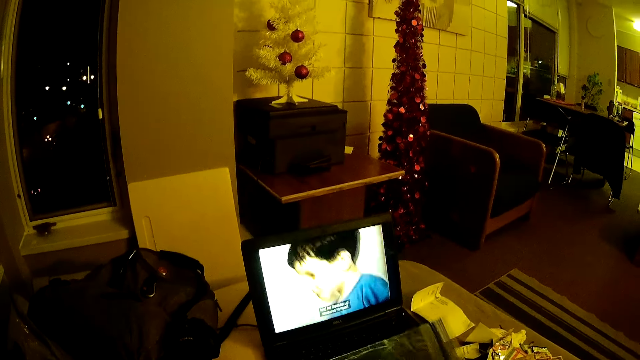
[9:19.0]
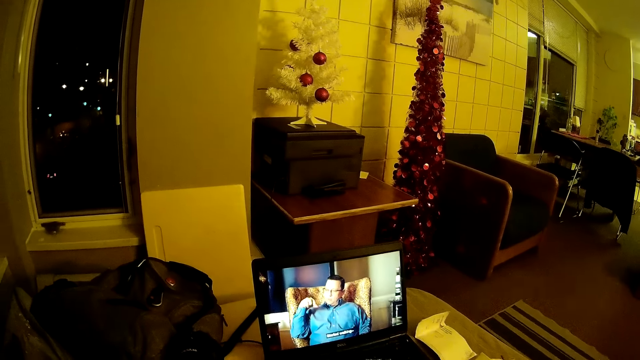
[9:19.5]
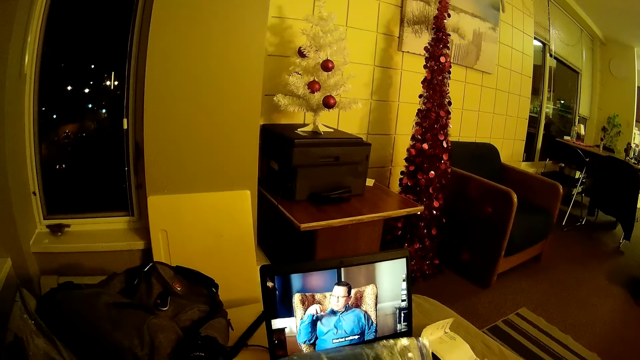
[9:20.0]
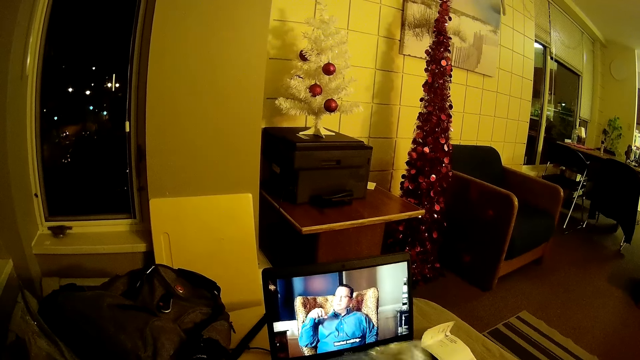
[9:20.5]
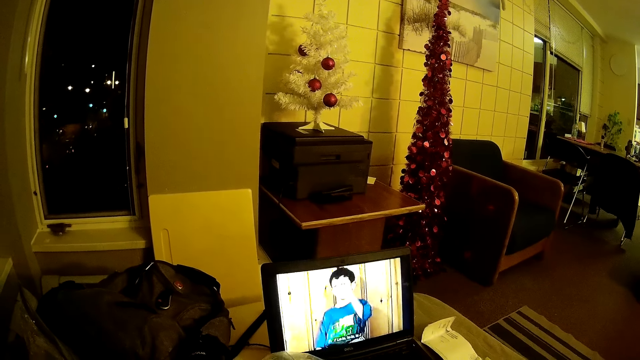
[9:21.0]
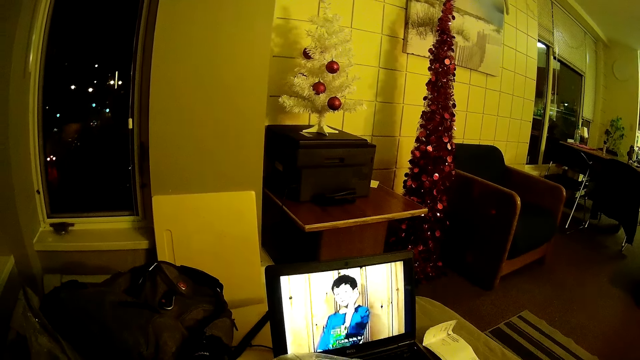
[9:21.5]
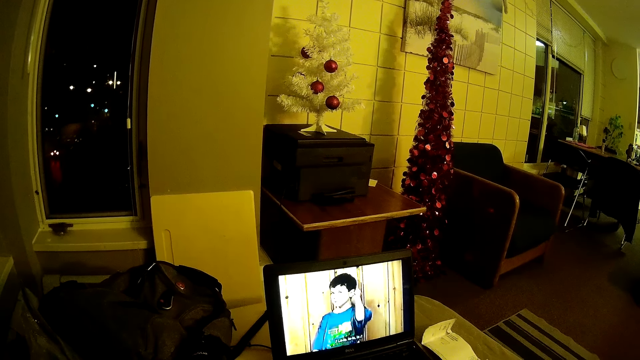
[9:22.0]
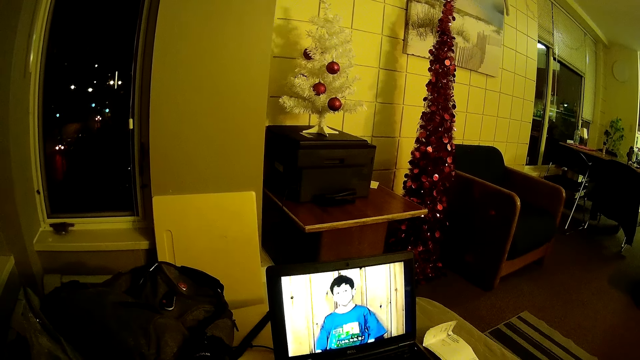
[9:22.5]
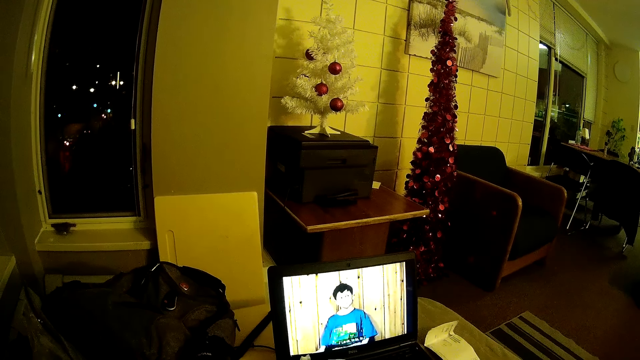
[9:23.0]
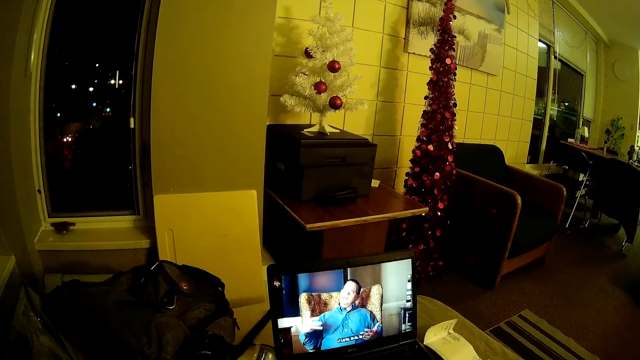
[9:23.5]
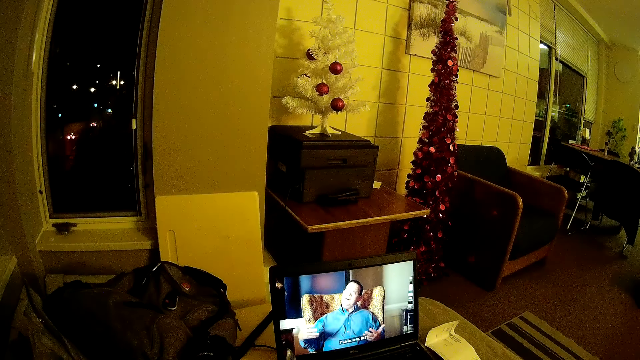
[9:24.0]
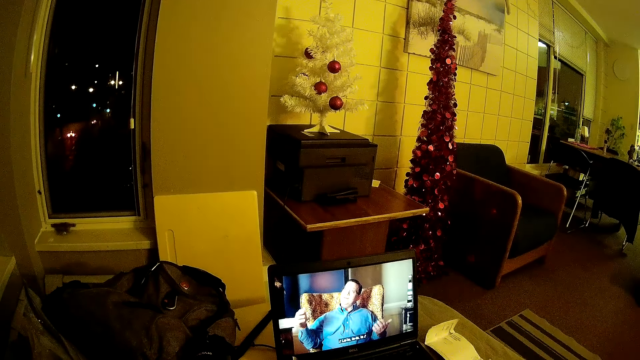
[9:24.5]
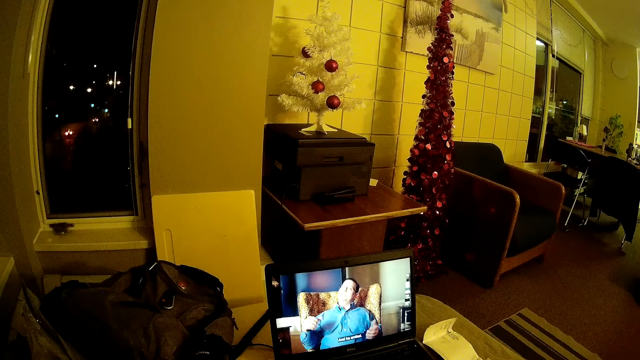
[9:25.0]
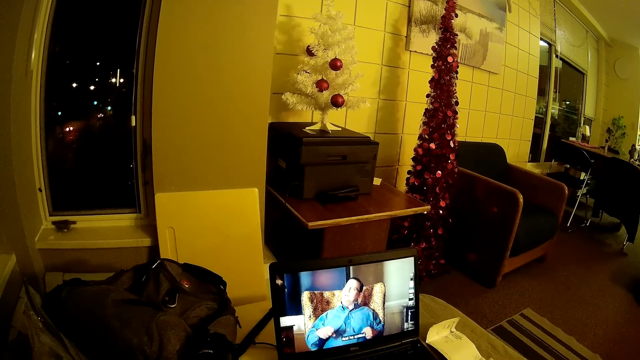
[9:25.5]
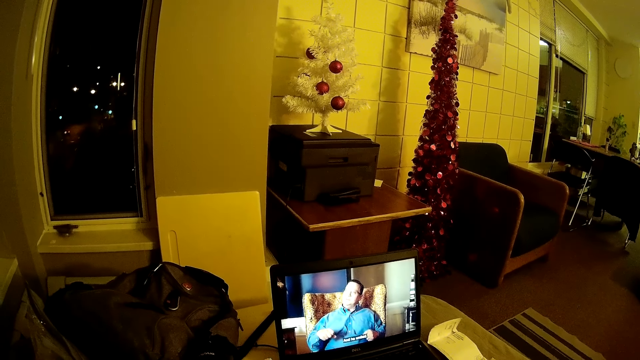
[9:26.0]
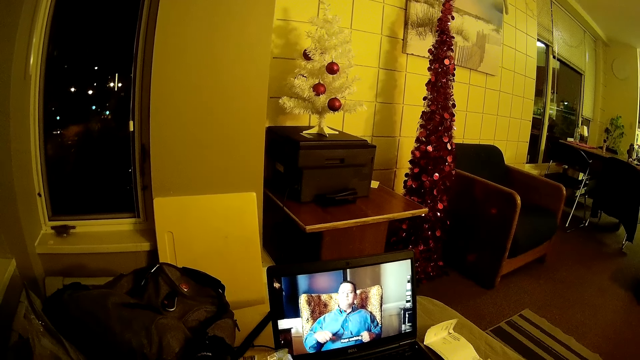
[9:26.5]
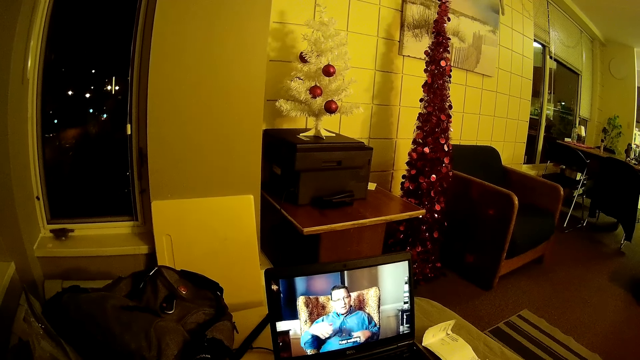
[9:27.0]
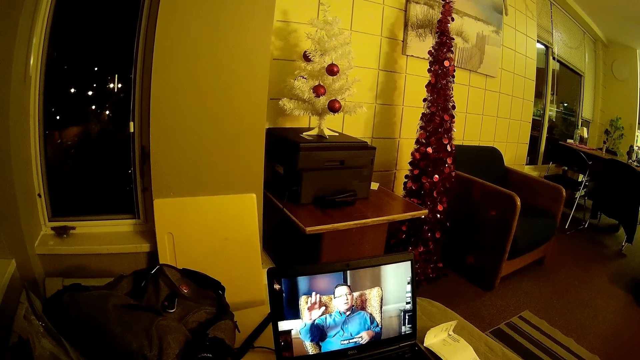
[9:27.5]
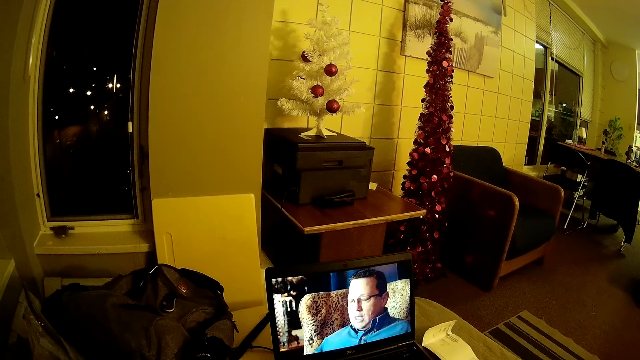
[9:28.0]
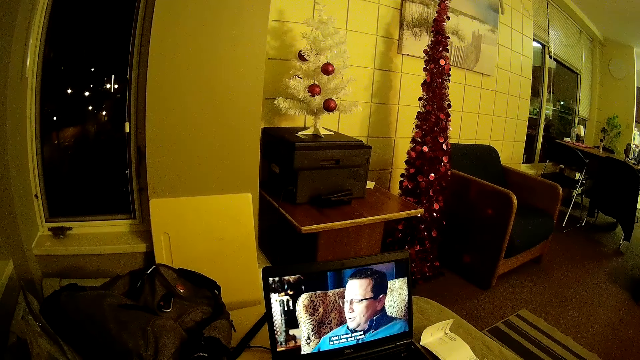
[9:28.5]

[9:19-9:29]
The camera wearer watches the video on the laptop.

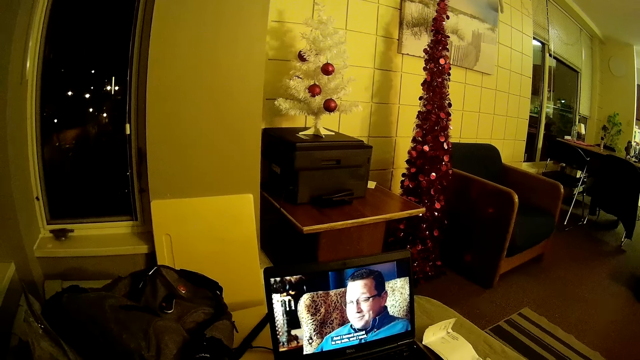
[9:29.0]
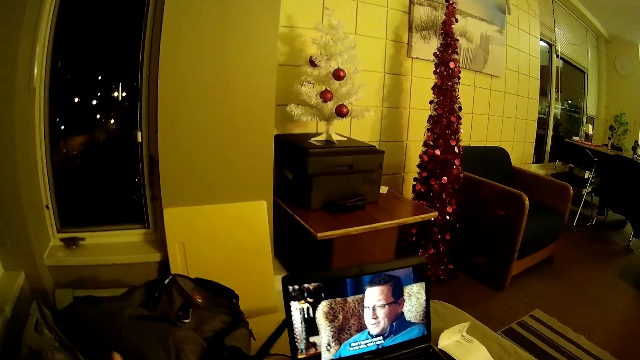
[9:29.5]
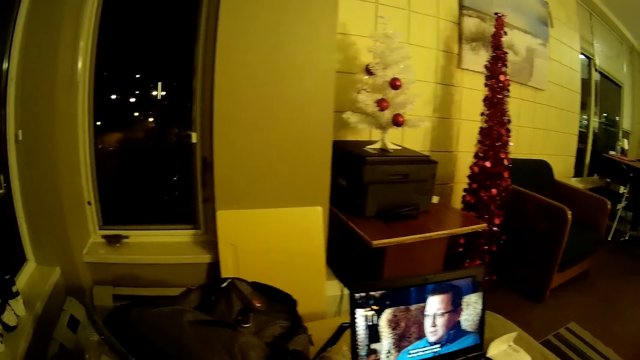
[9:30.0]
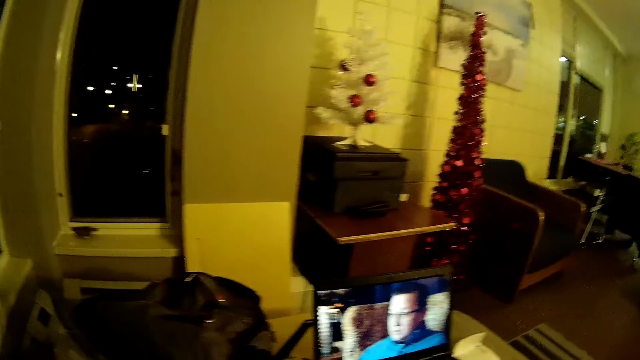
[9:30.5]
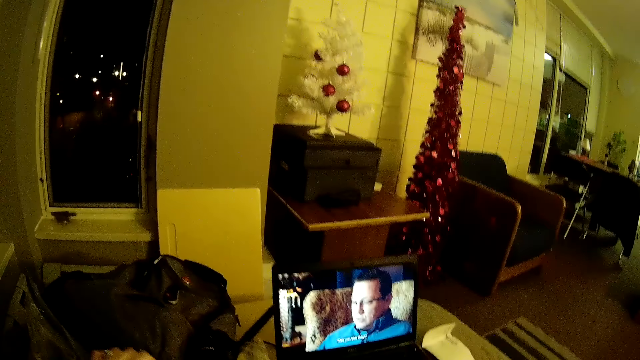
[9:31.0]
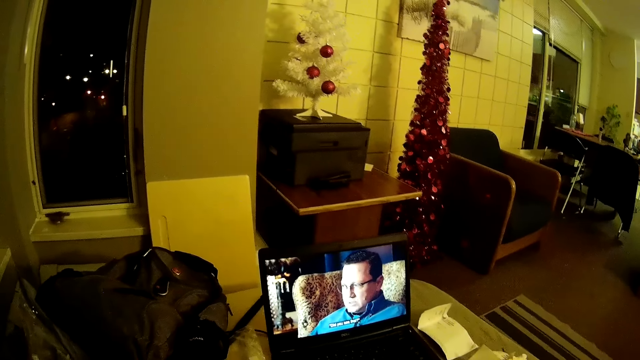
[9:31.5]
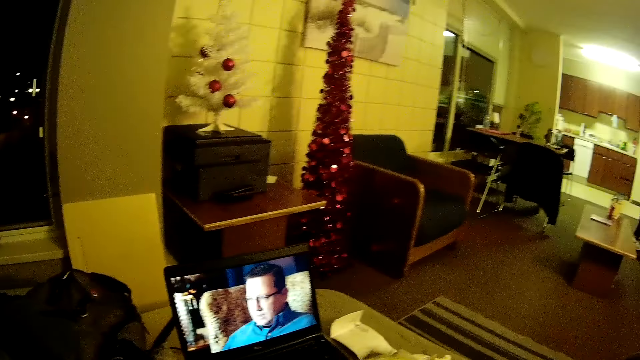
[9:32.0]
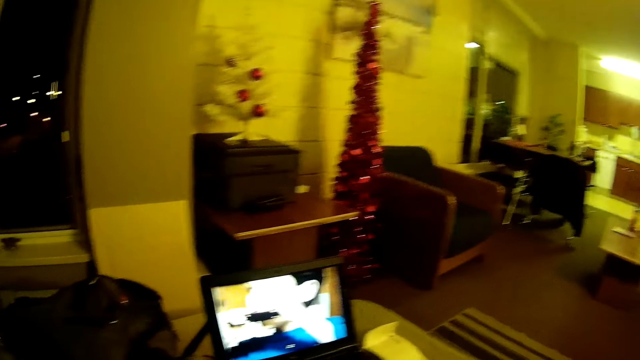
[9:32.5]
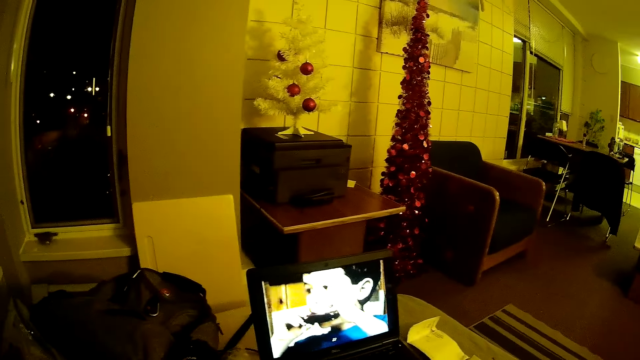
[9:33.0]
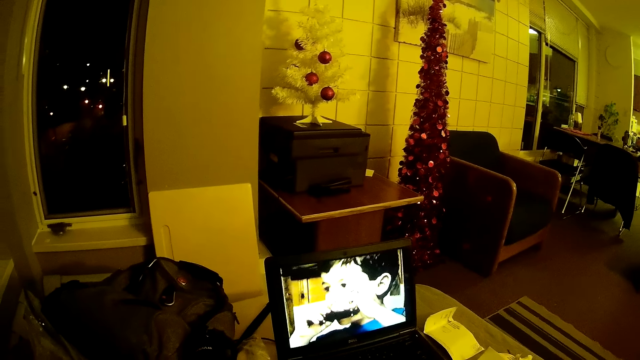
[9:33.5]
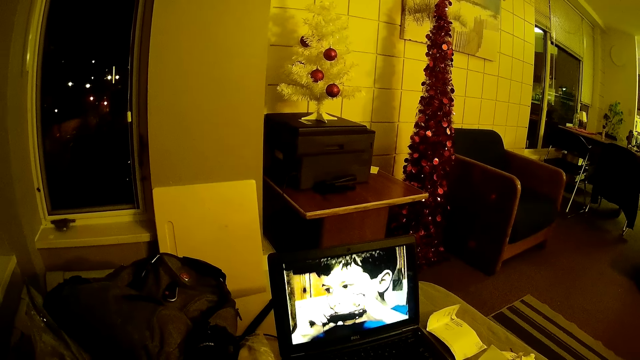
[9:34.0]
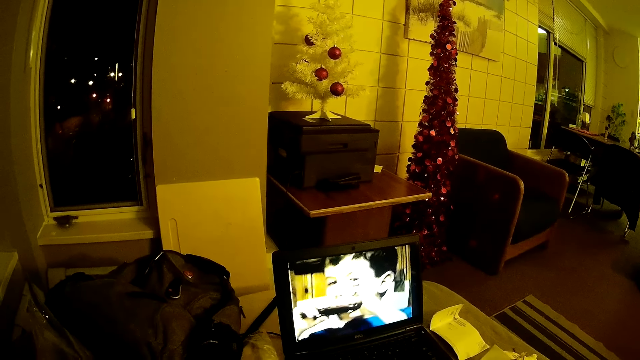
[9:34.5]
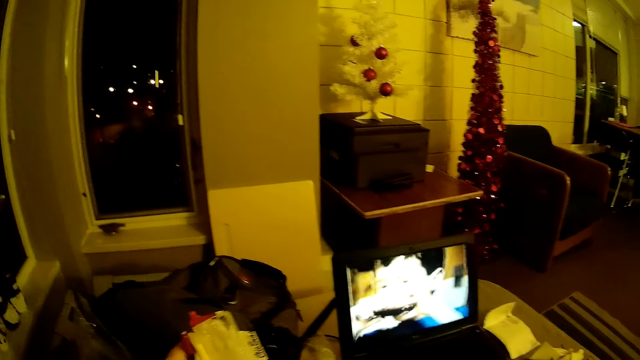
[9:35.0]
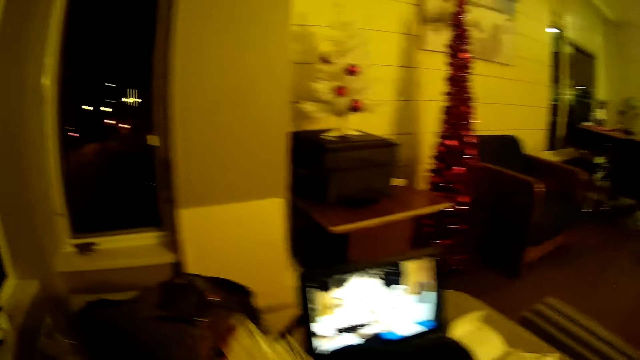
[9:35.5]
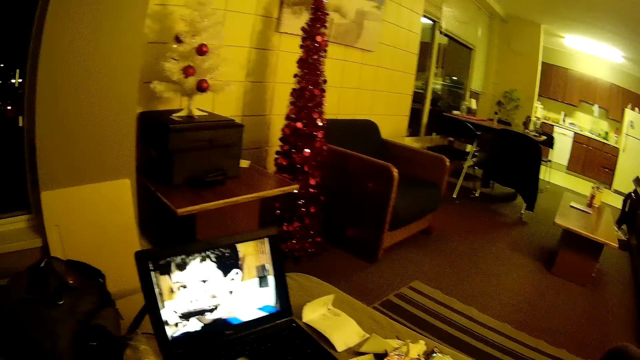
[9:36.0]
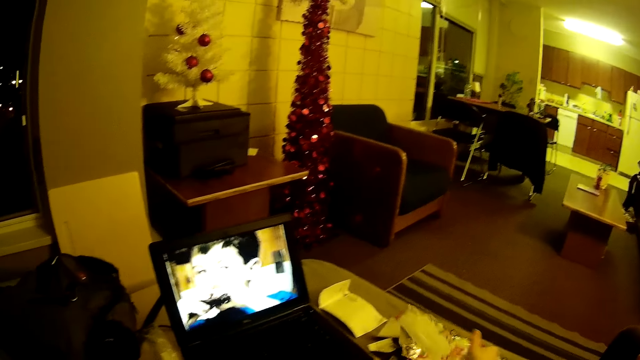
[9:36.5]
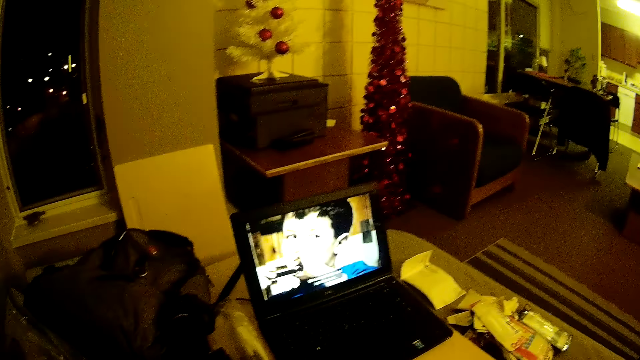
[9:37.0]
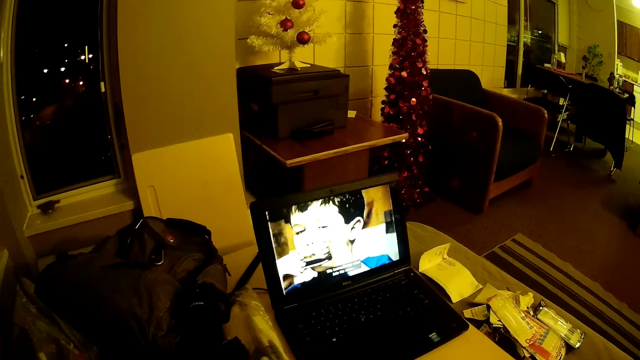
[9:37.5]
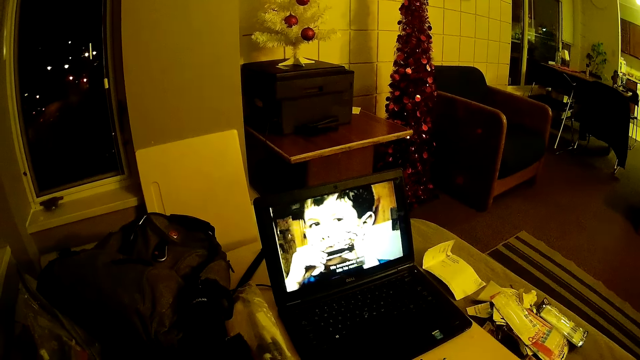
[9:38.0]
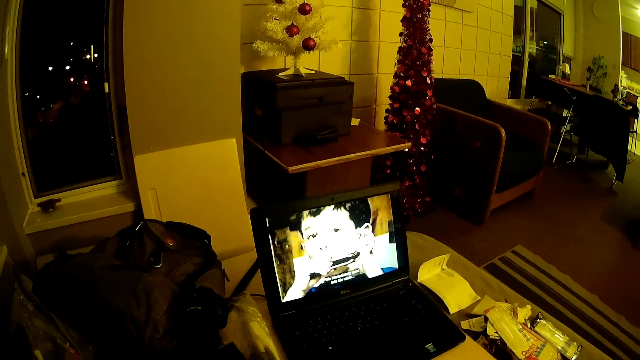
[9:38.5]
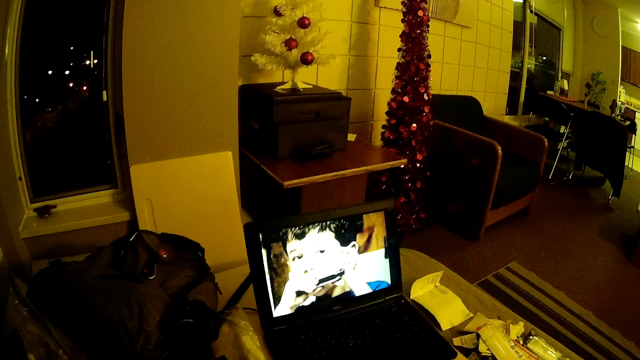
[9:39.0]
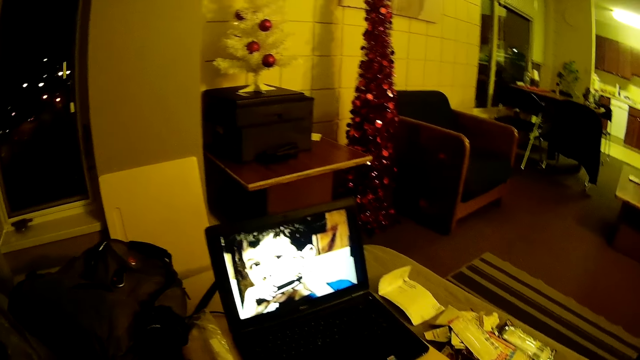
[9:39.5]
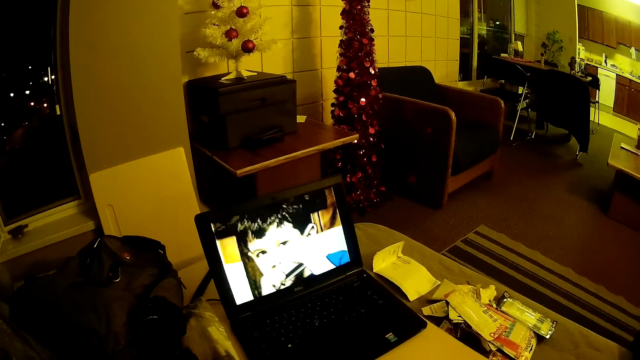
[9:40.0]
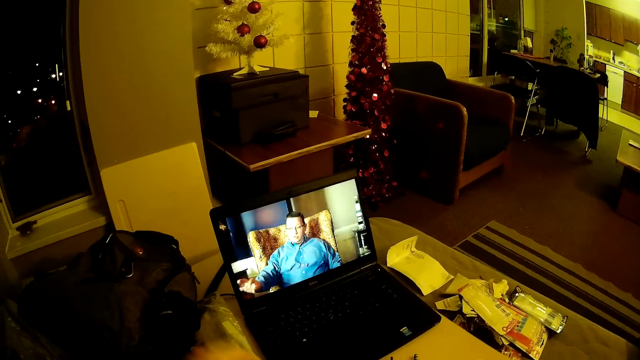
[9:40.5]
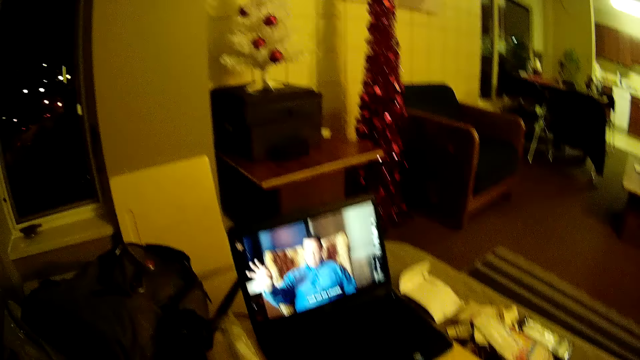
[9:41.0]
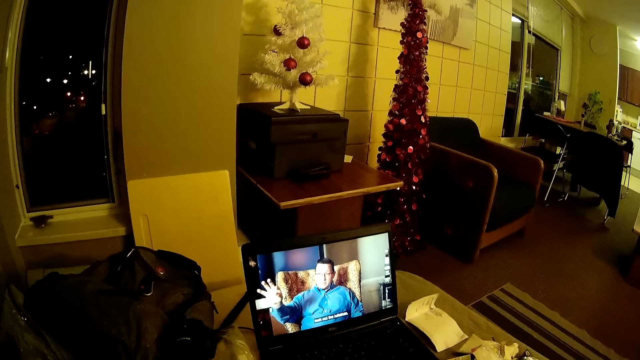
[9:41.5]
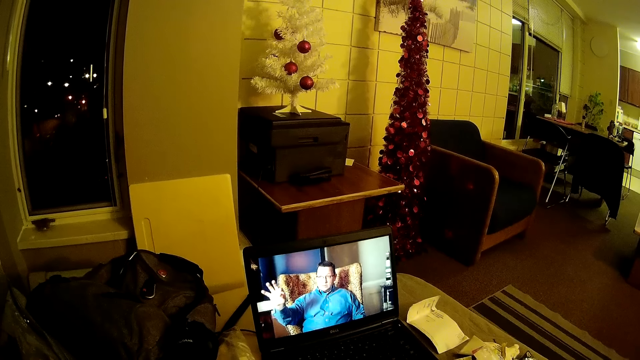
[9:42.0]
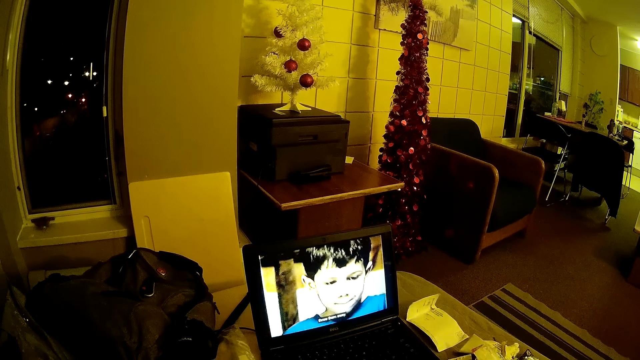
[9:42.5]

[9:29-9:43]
The camera wearer picks up the paper on the ground. They watch the video on the laptop. They pick up the paper on the ground. They put the paper on top of others on the table.
